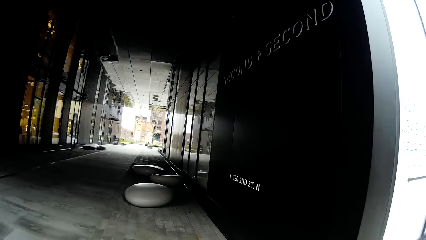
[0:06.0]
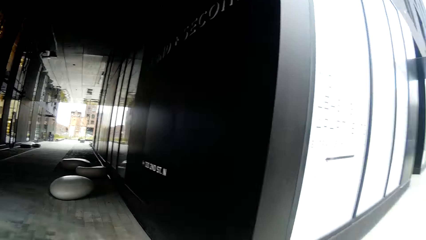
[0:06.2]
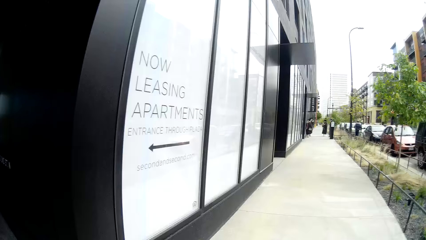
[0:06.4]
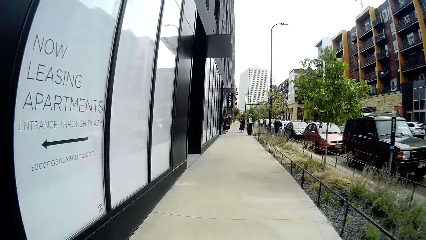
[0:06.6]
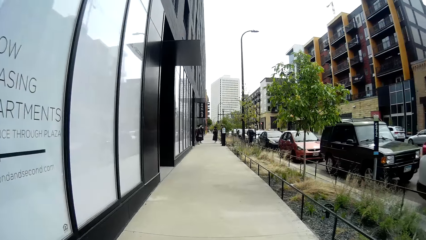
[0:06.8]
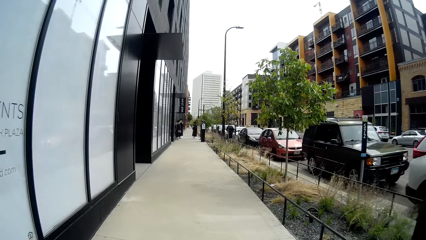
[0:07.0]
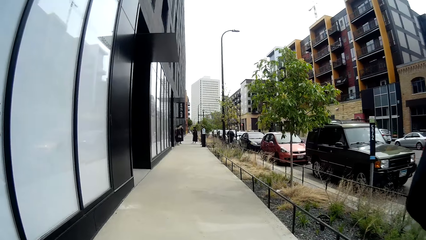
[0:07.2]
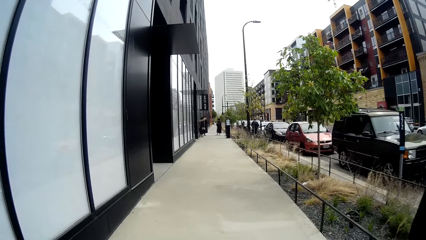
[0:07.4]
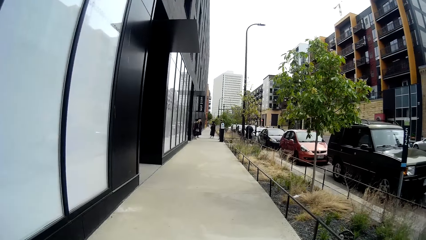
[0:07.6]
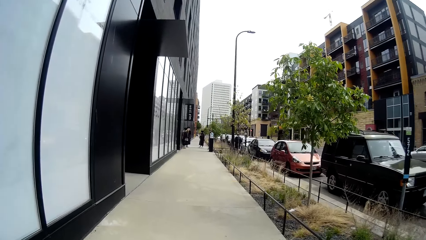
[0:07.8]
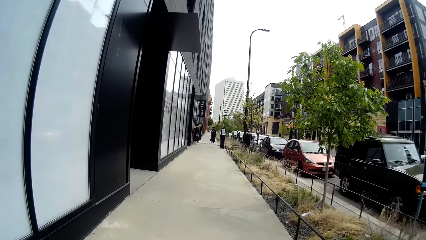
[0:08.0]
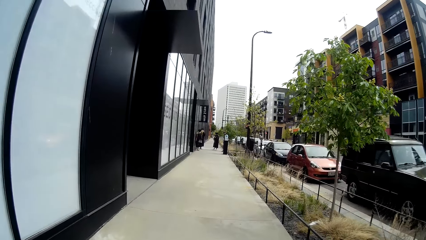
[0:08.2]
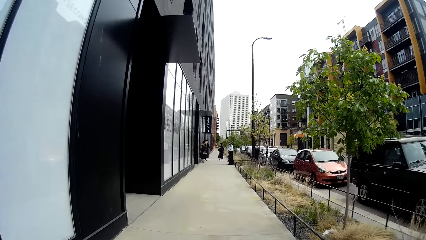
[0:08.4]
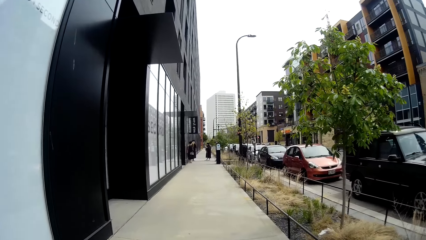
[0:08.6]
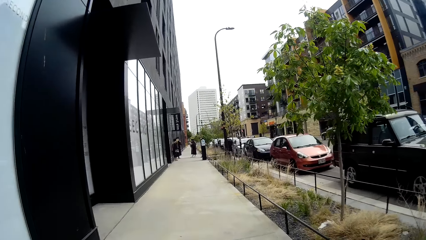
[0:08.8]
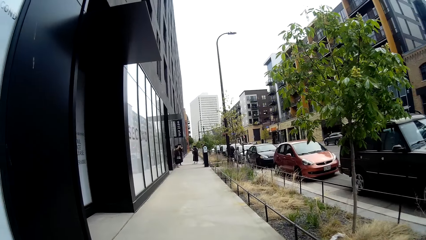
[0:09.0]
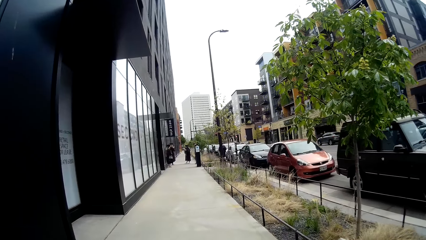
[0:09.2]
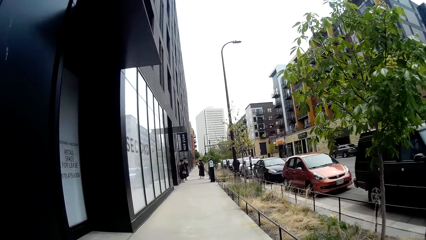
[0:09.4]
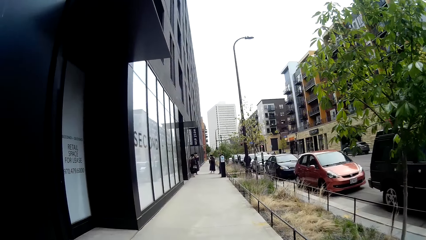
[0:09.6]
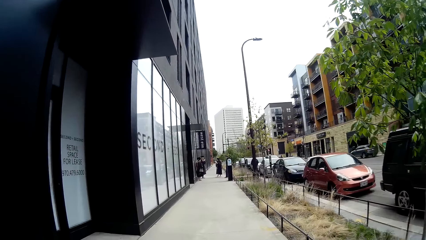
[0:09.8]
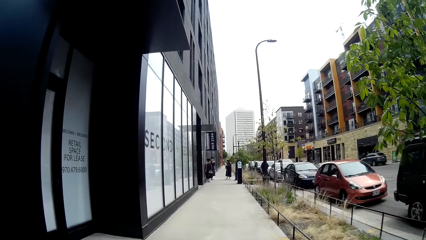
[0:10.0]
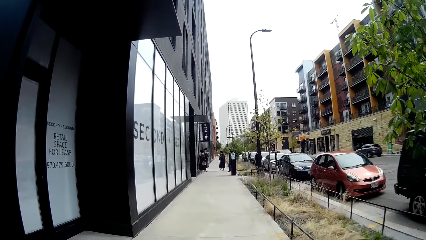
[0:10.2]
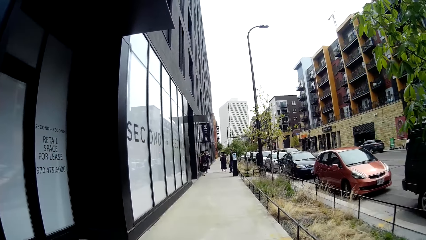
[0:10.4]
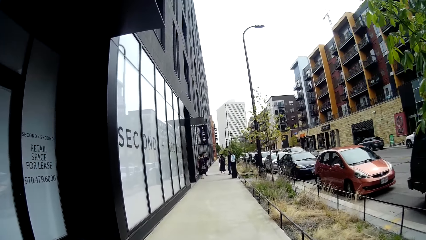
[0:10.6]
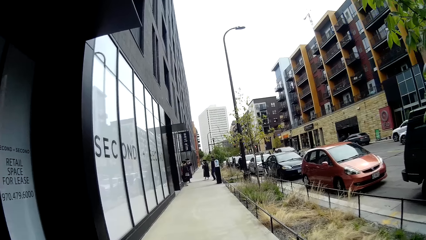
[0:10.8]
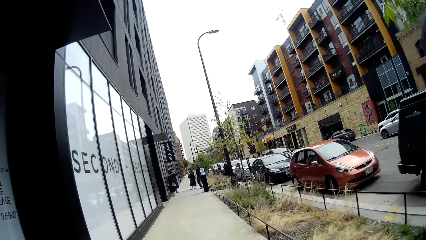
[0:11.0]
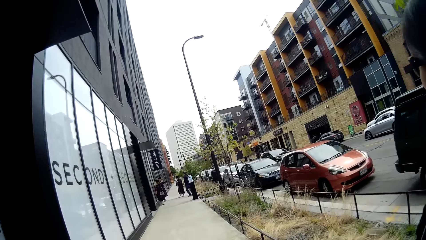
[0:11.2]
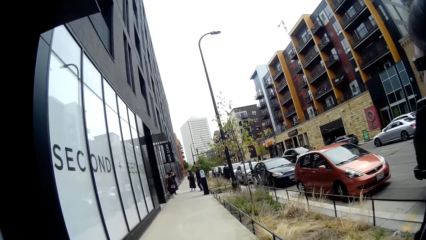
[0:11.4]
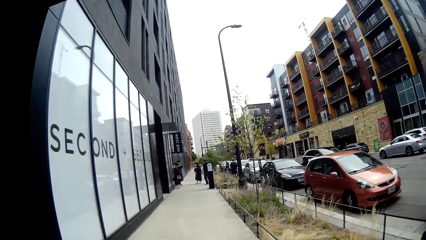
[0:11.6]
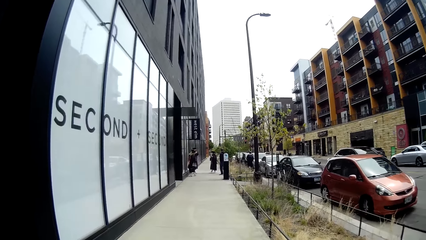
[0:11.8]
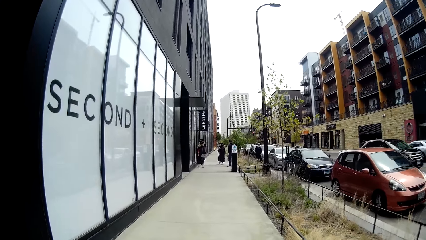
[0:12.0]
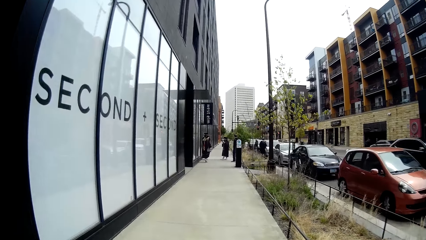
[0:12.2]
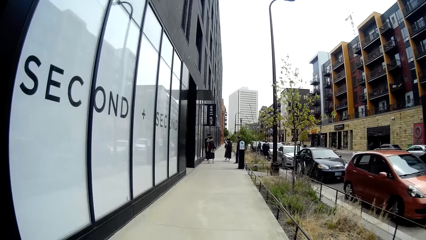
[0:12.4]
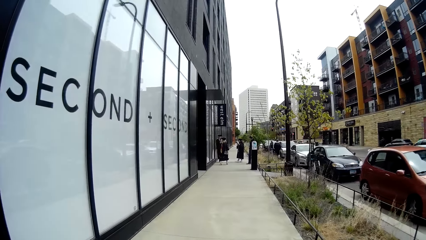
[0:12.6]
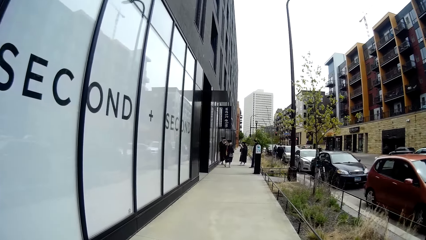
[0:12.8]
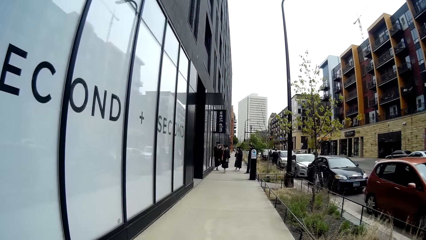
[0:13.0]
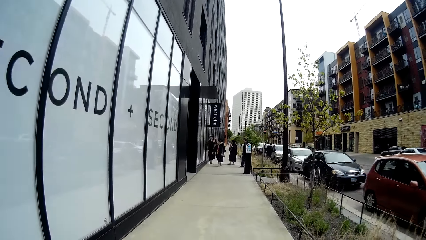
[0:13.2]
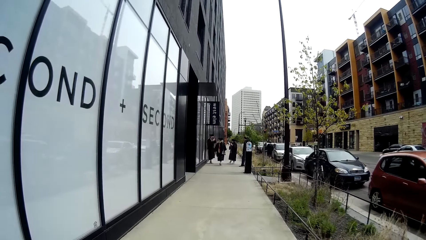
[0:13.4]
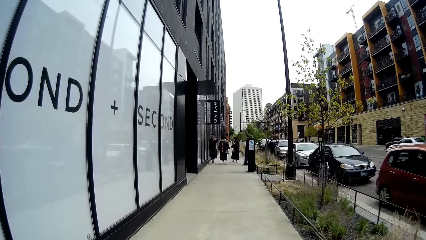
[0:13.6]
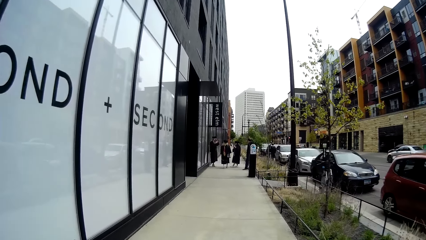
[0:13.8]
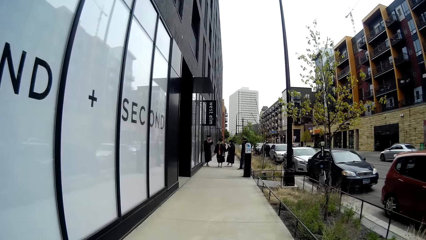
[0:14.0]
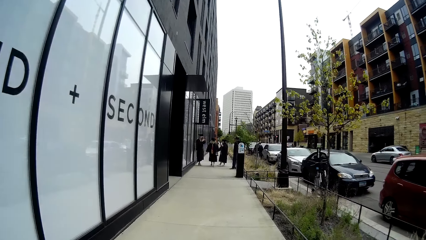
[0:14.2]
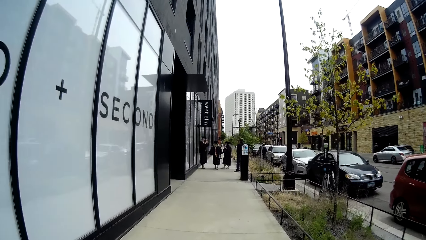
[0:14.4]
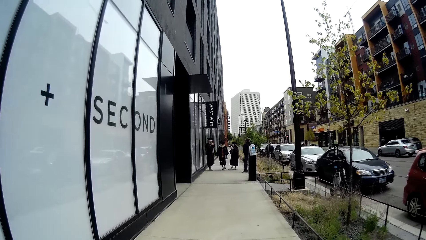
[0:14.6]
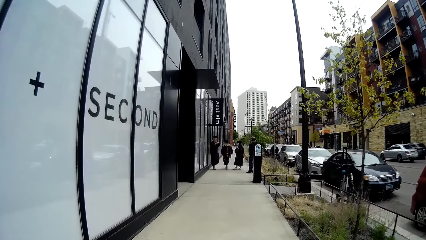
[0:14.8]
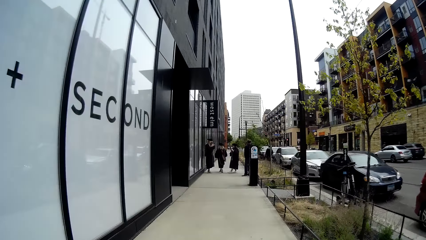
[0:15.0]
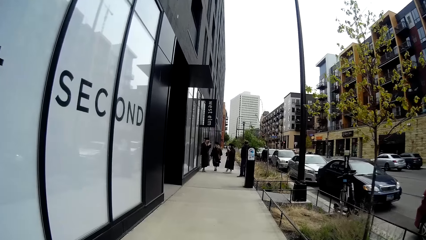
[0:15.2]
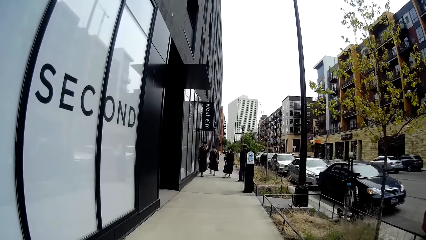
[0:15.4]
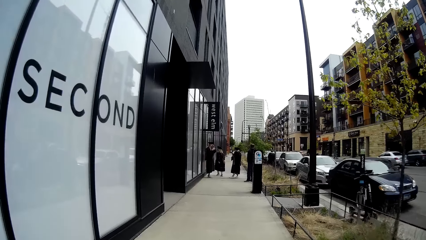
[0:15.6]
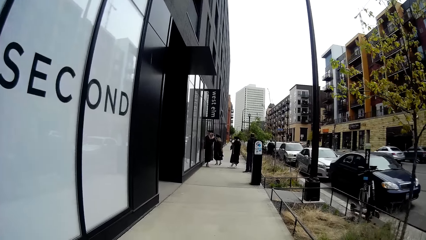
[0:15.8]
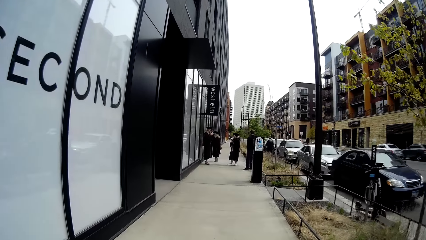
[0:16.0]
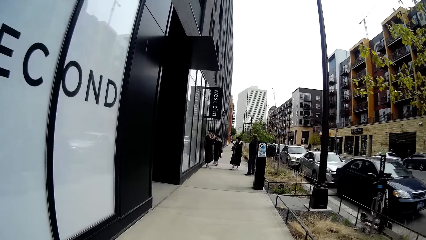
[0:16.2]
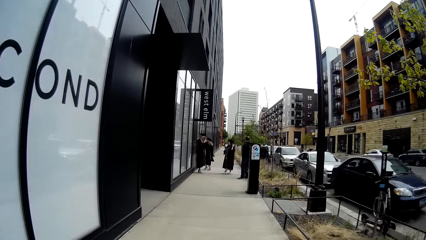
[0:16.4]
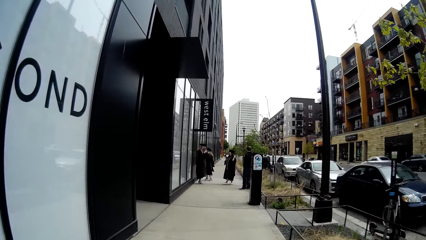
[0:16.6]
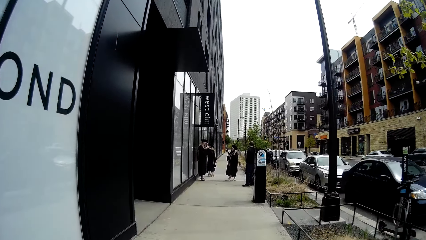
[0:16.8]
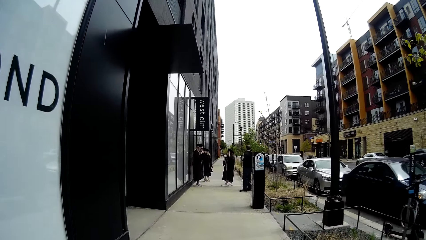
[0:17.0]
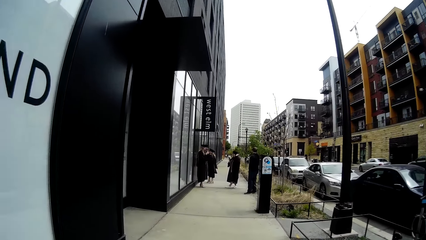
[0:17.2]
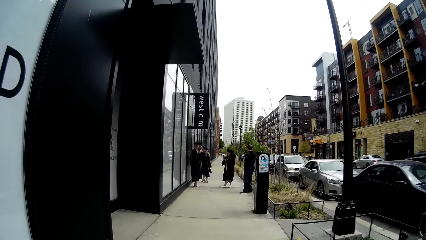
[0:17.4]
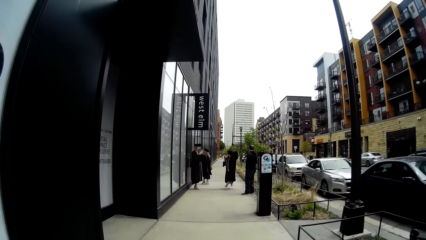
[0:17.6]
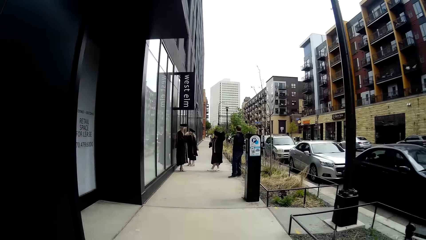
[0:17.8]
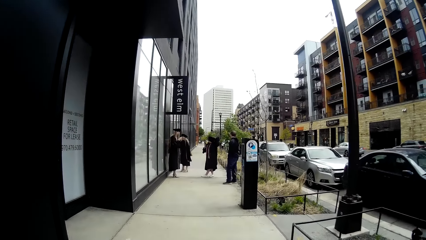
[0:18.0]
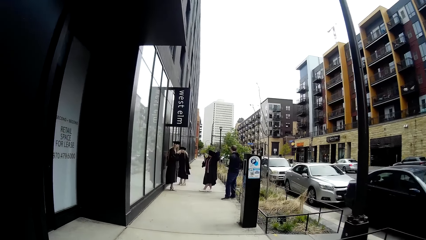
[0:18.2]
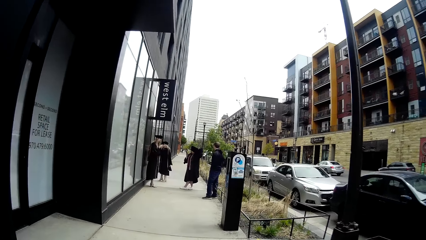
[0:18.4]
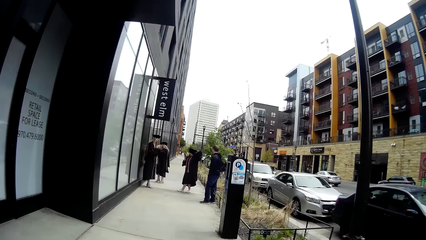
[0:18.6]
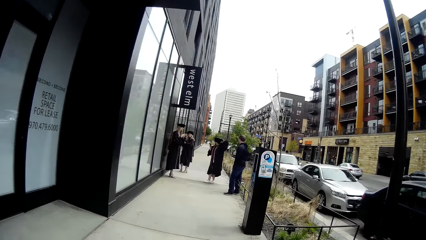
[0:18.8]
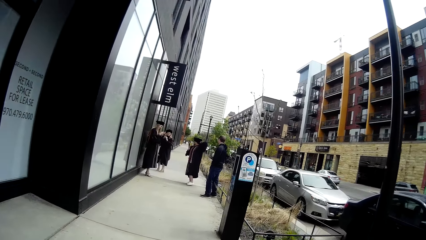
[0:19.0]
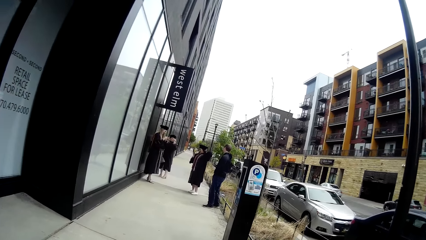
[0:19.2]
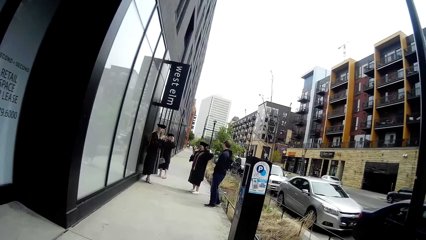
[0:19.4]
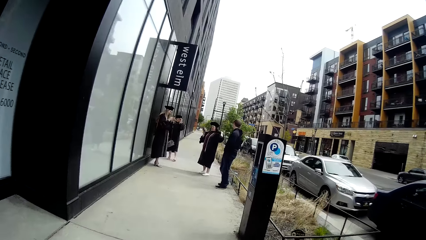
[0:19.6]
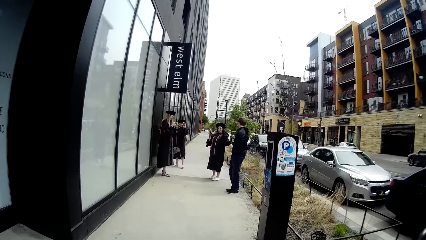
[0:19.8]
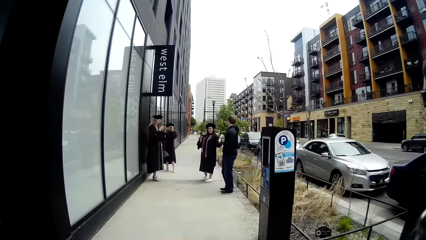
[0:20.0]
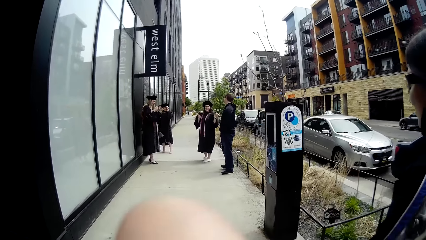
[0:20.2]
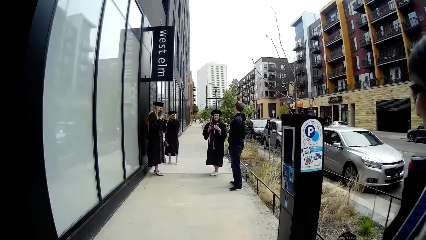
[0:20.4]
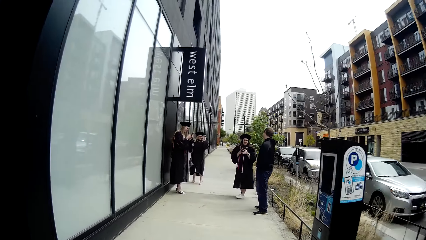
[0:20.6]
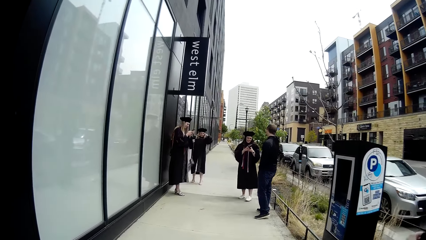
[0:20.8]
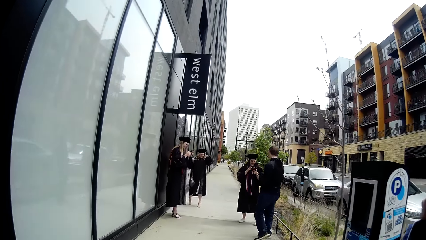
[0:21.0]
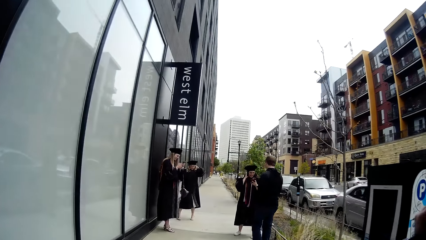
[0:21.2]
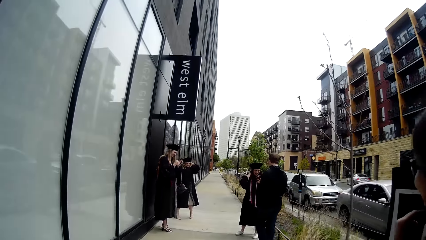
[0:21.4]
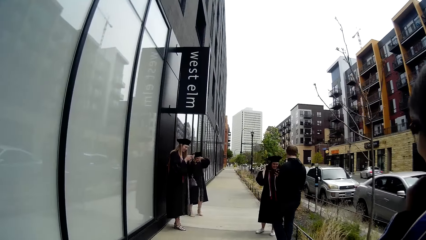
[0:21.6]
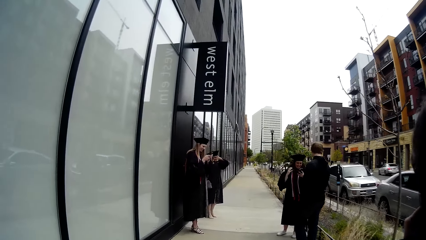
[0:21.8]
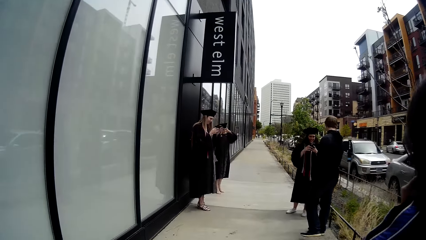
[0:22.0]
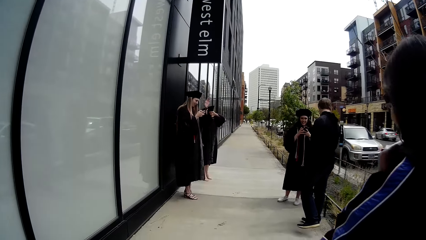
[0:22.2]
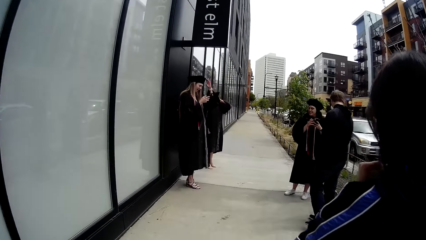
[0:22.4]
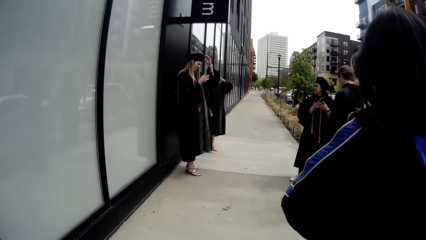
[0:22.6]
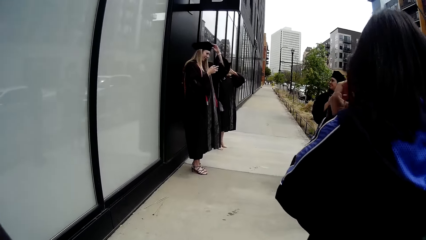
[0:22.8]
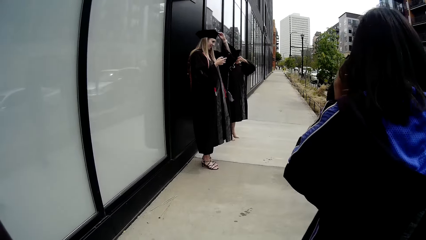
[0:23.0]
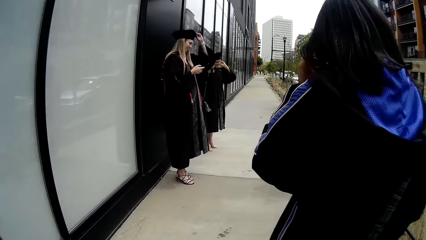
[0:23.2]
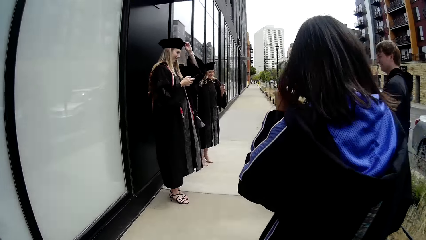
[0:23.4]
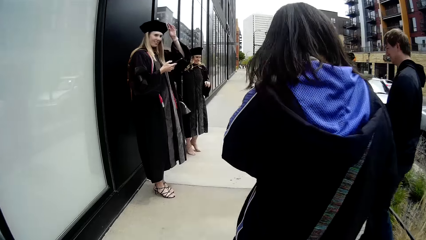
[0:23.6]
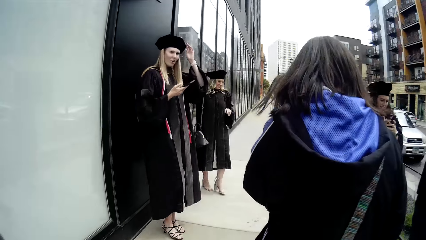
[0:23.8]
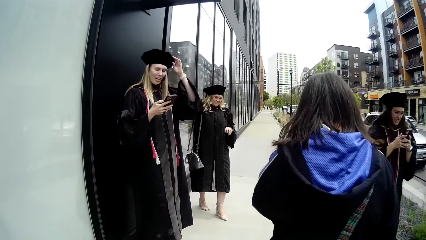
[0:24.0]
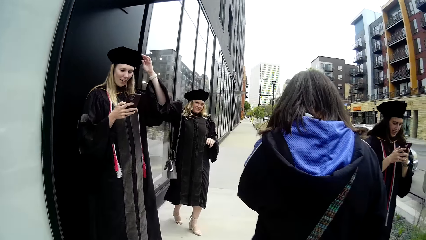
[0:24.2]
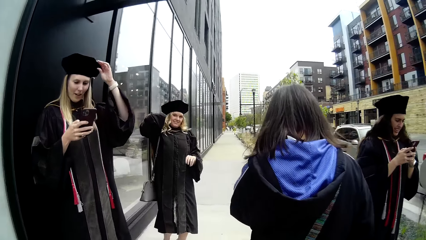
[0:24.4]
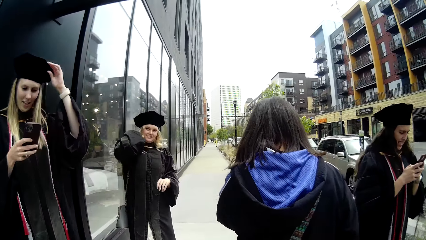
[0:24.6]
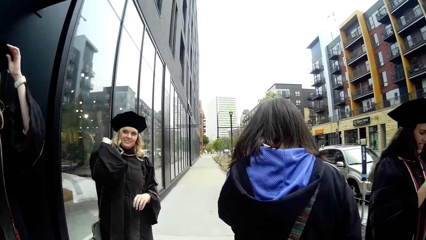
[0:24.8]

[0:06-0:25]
The camera wearer walks along a walkway with a woman. Another woman adjusts her graduation cap with her left hand. Another woman operates a phone with her right hand. Yet another woman operates a phone with her hands. The woman with the phone in her right hand touches her graduation cap with her left hand. The woman walking with the camera wearer adjusts her pair of sunglasses with her left hand.
